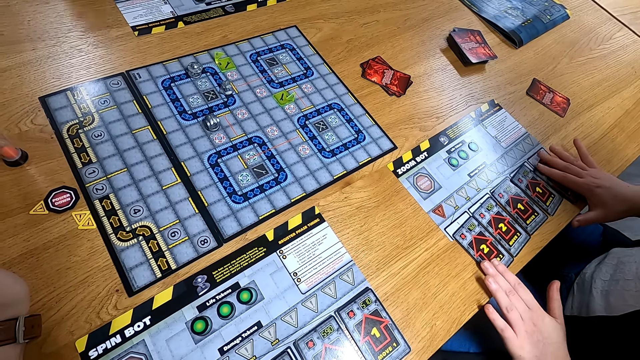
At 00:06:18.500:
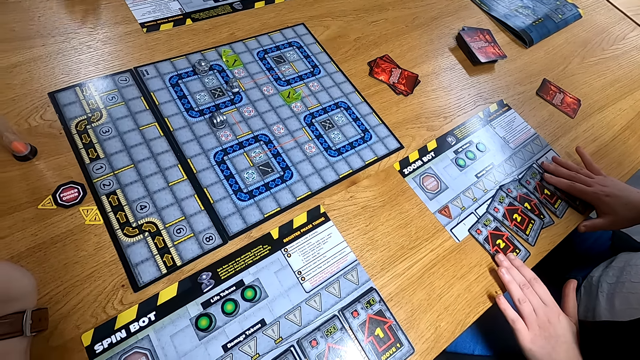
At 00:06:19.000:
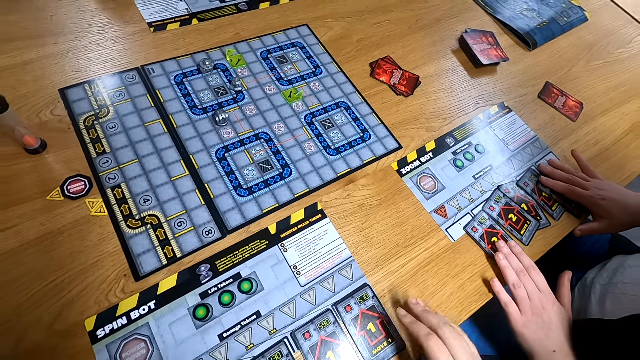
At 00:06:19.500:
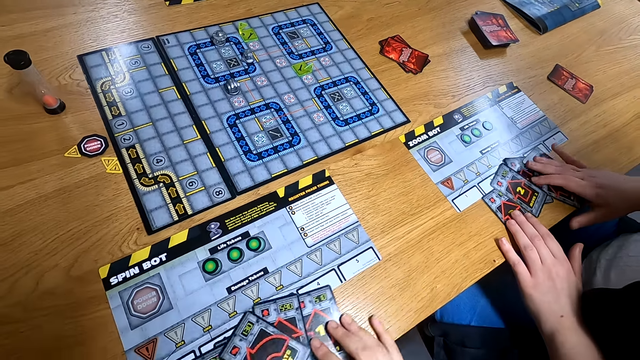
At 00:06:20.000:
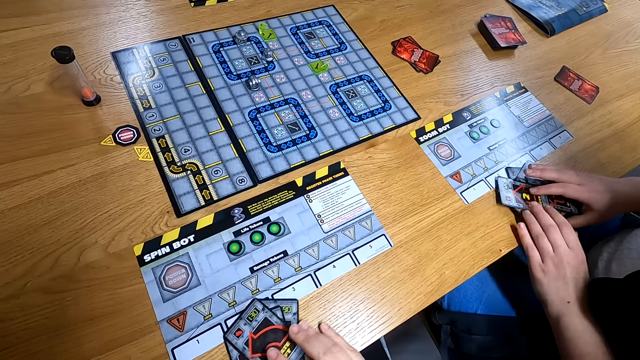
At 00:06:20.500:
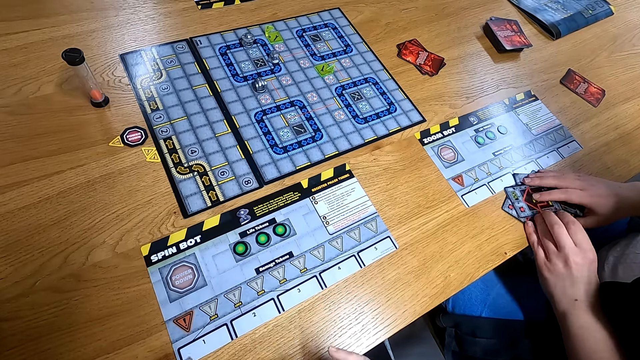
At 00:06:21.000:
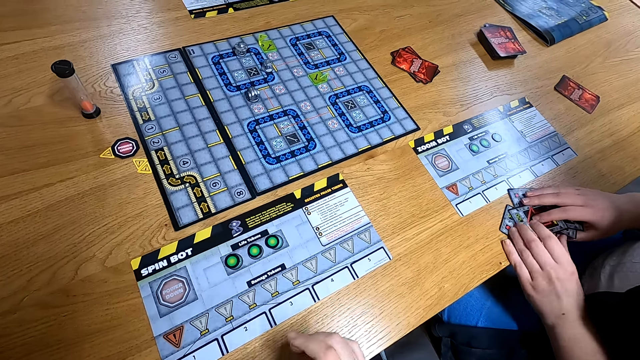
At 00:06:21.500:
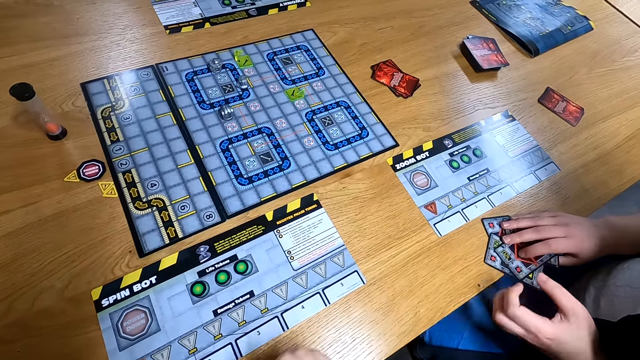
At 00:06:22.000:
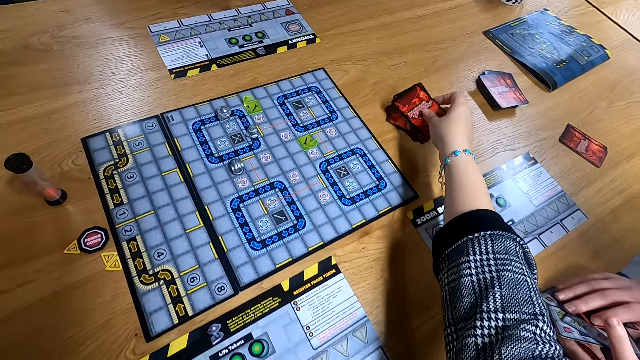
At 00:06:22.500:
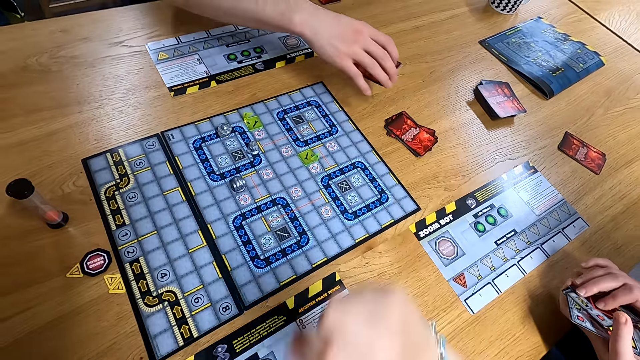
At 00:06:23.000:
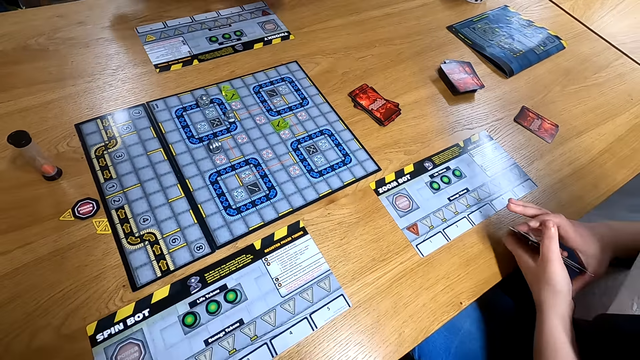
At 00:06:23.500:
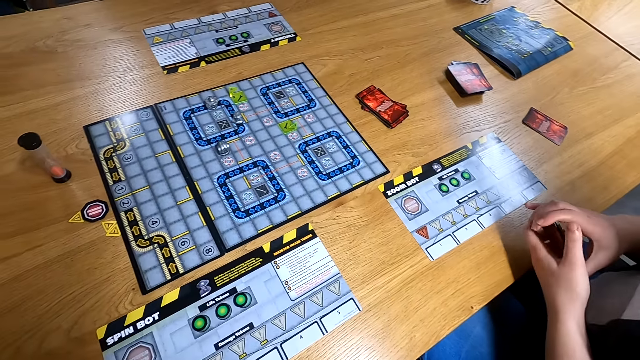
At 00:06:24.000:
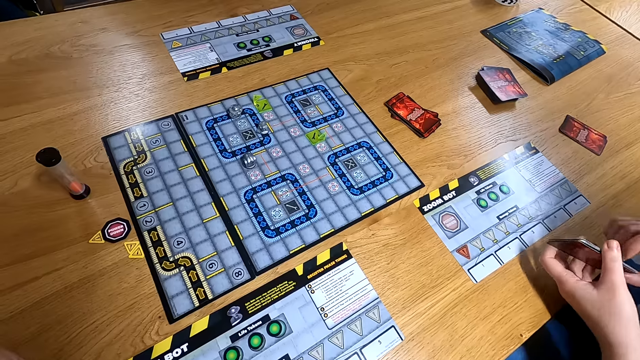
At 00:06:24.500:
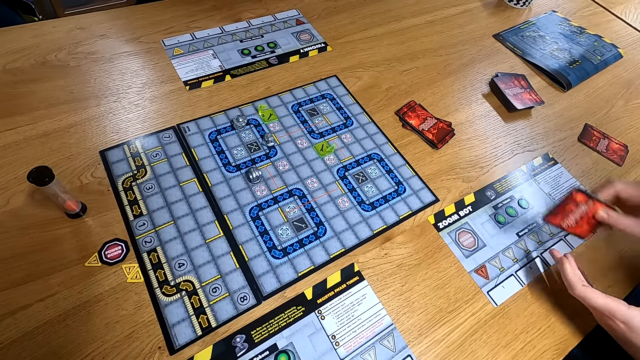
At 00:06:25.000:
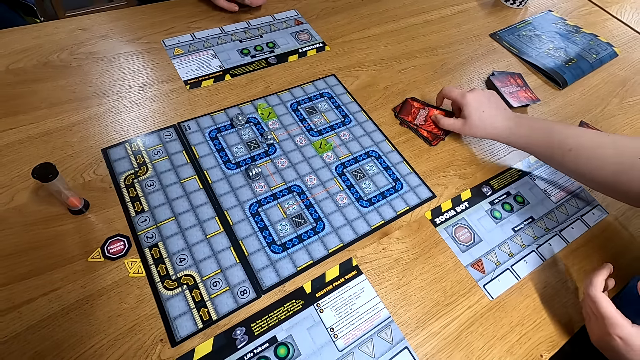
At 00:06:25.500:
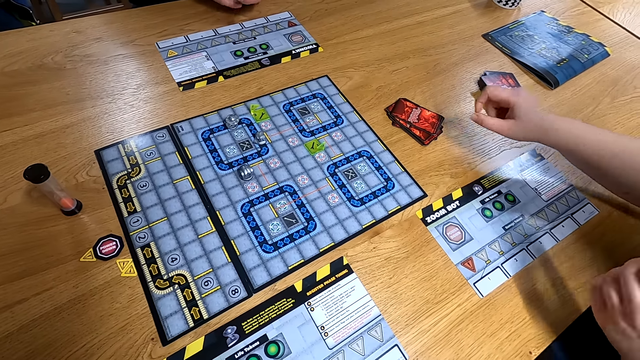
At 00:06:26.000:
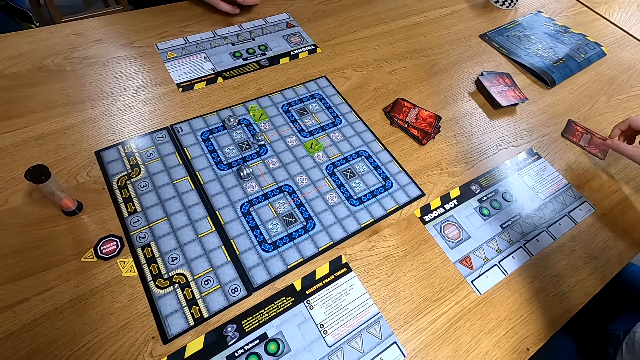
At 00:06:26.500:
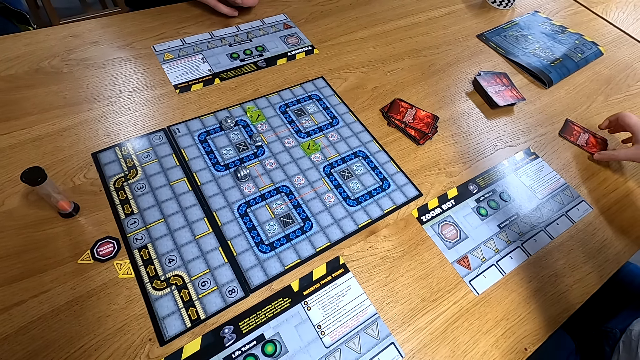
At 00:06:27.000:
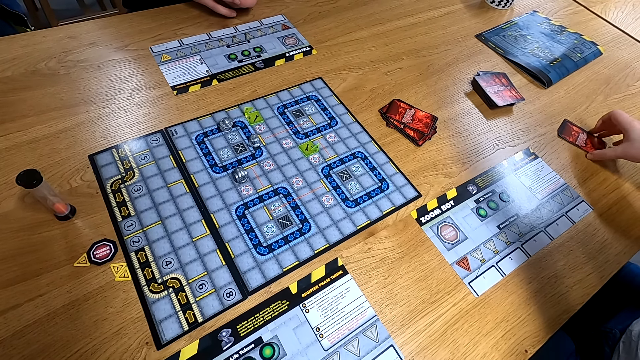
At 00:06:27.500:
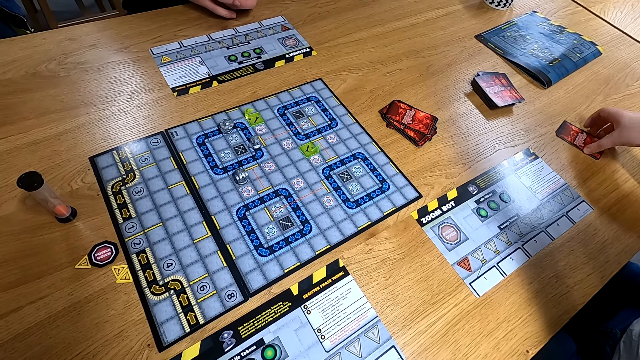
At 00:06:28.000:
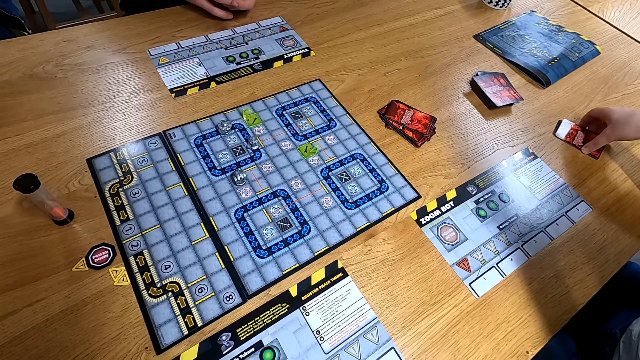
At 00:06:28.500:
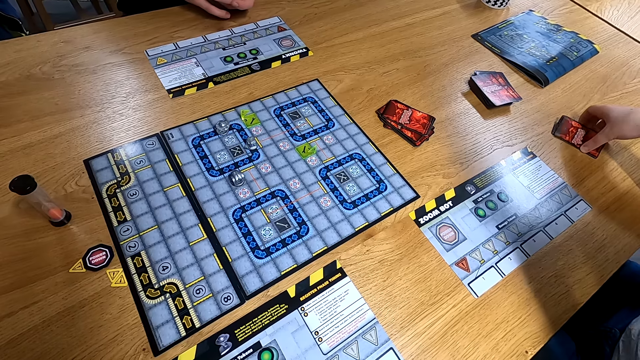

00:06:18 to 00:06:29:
The woman packs the programming cards on the player mat with both hands. The woman turns the cards. The camera wearer packs the programming cards on the player mat with both hands. She drops the programming card on a stack of programming cards on a table with her right hand. The man drops the programming card on the stack of programming cards on the table with his right hand. The woman drops the programming card on the stack of programming cards on the table with her right hand, and picks some programming card from the table with her right hand.

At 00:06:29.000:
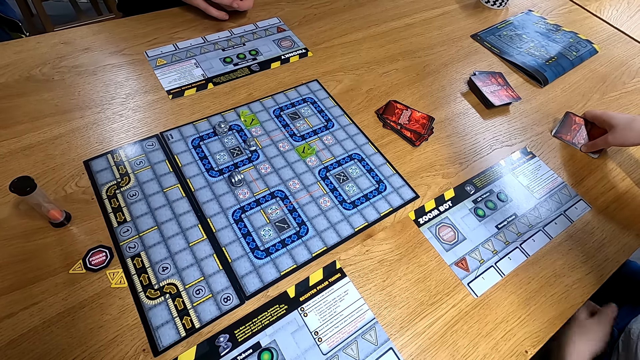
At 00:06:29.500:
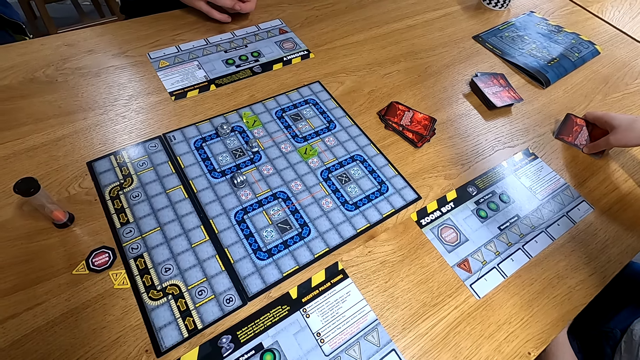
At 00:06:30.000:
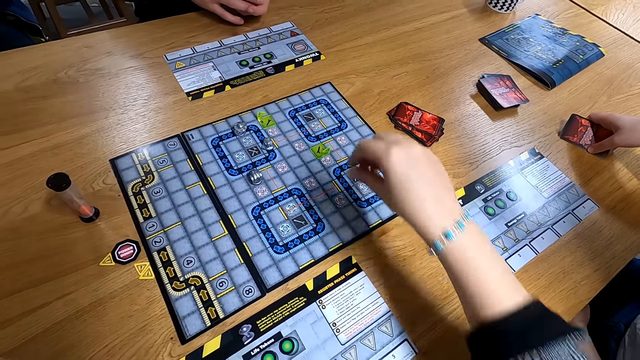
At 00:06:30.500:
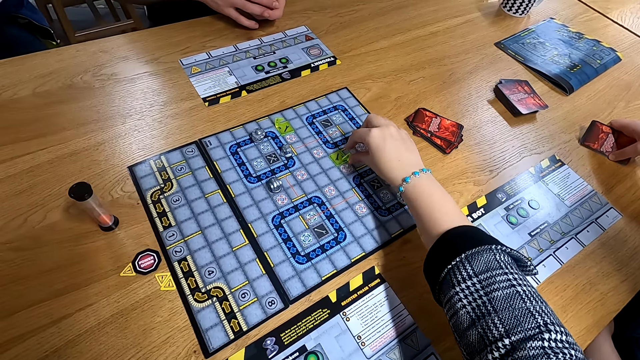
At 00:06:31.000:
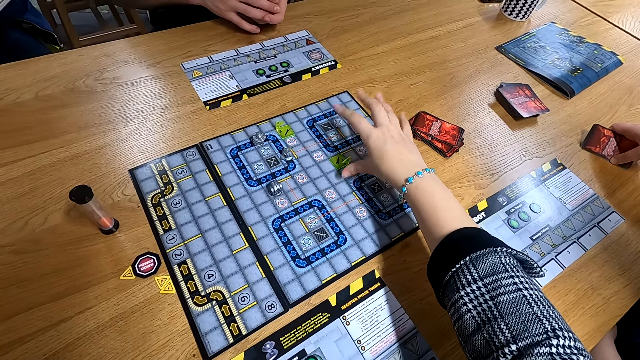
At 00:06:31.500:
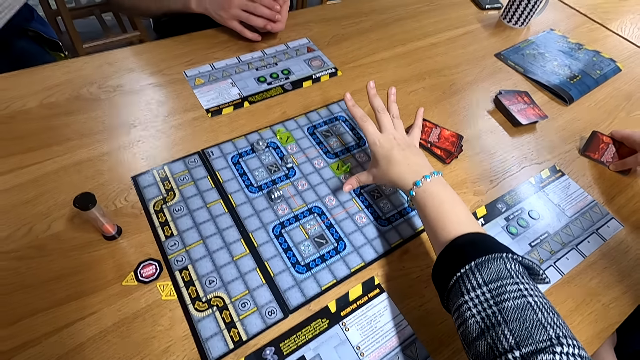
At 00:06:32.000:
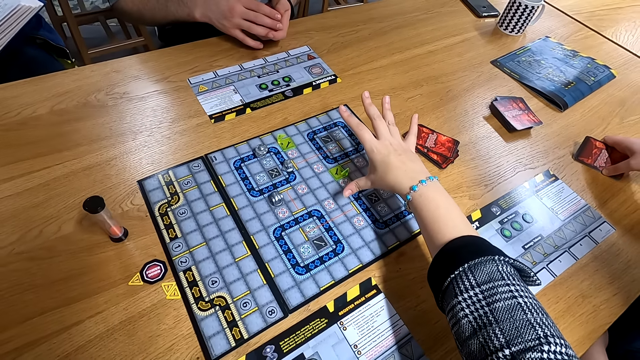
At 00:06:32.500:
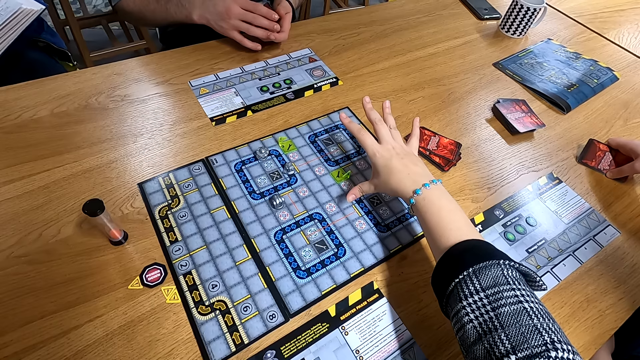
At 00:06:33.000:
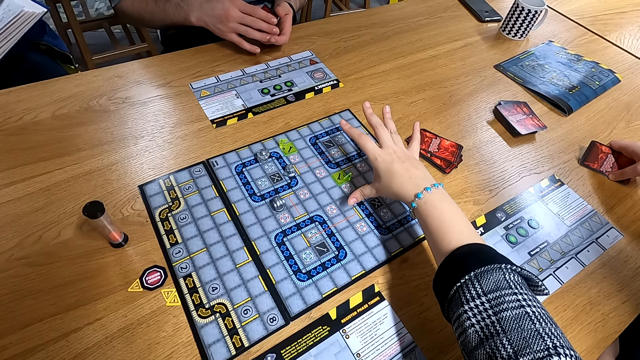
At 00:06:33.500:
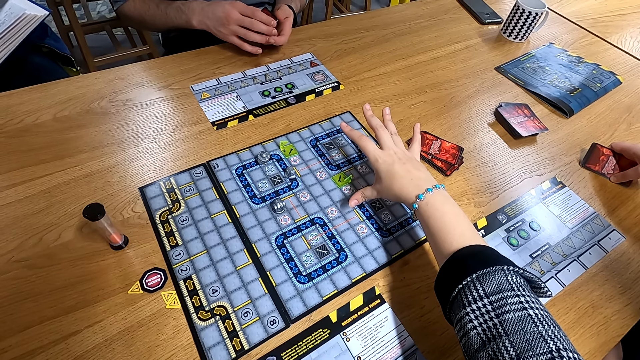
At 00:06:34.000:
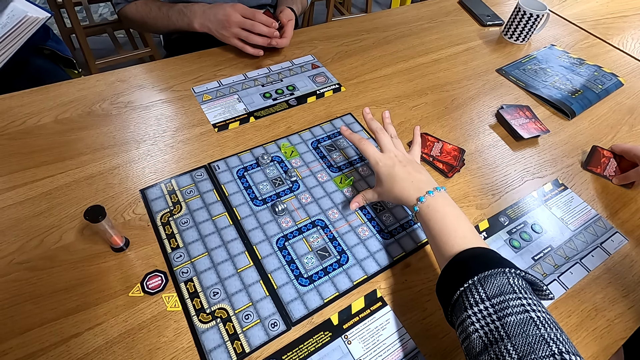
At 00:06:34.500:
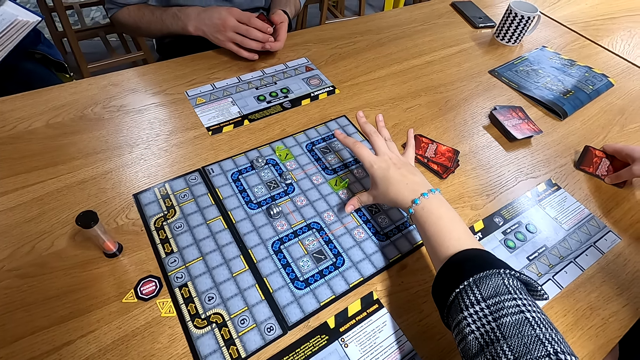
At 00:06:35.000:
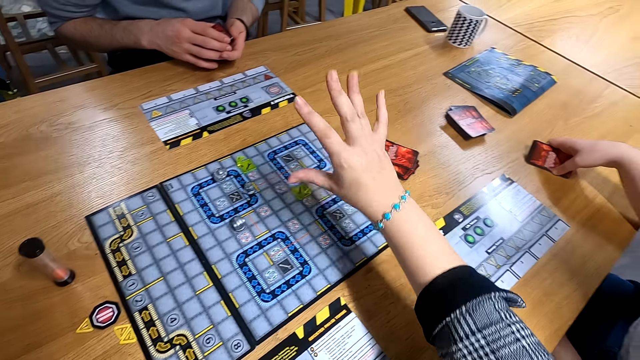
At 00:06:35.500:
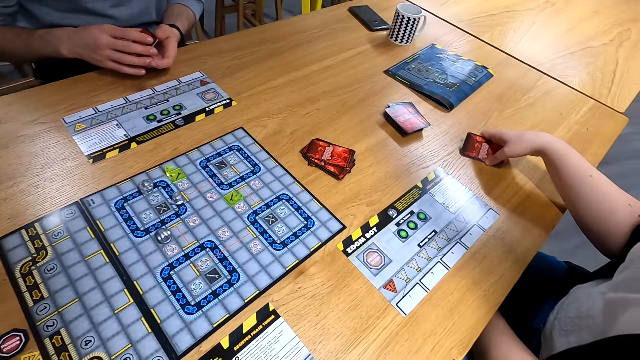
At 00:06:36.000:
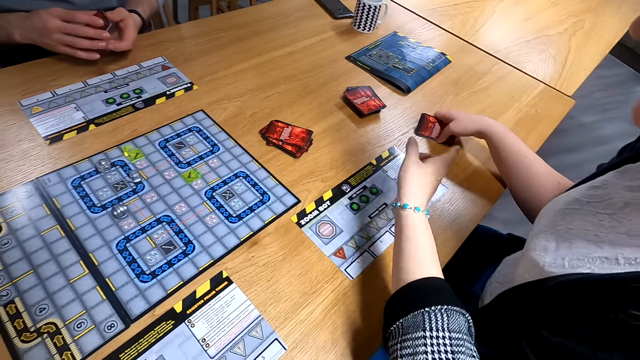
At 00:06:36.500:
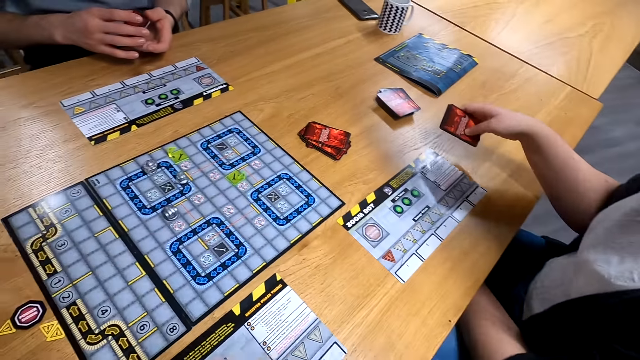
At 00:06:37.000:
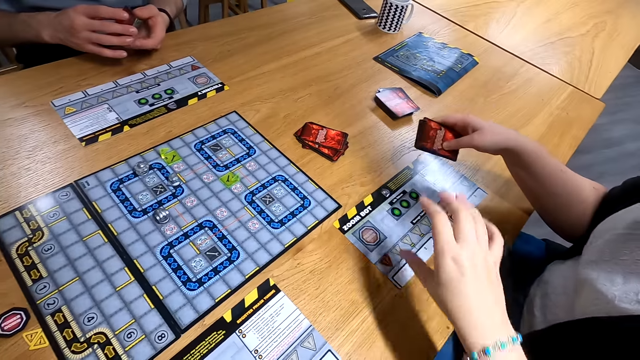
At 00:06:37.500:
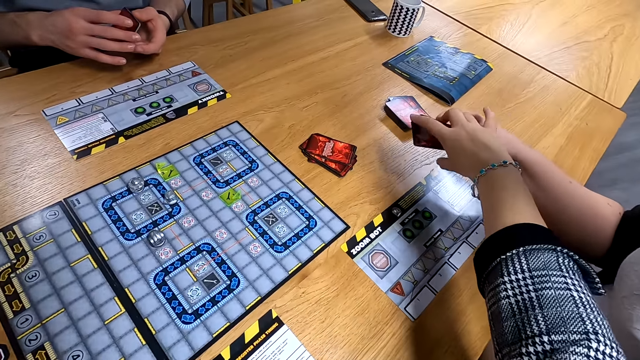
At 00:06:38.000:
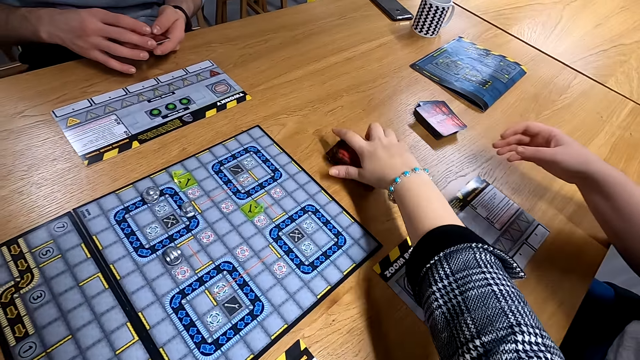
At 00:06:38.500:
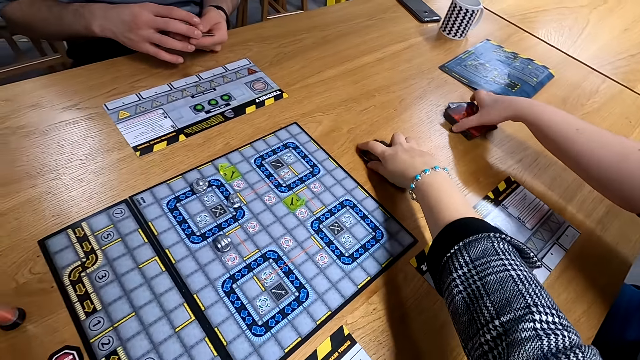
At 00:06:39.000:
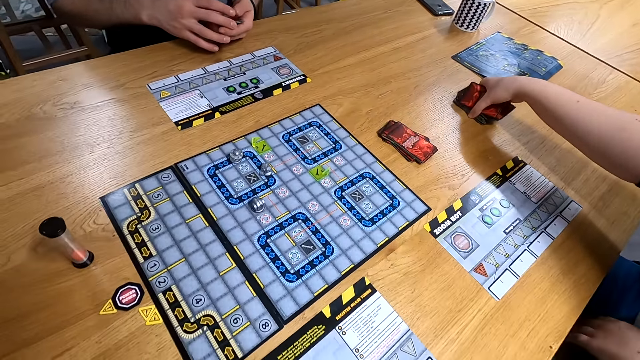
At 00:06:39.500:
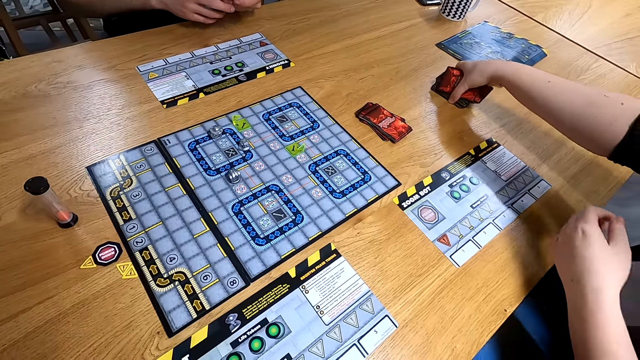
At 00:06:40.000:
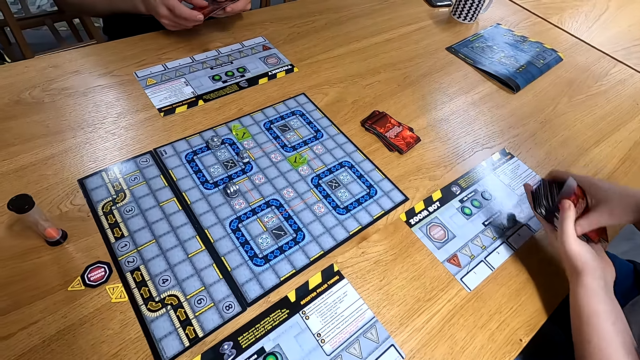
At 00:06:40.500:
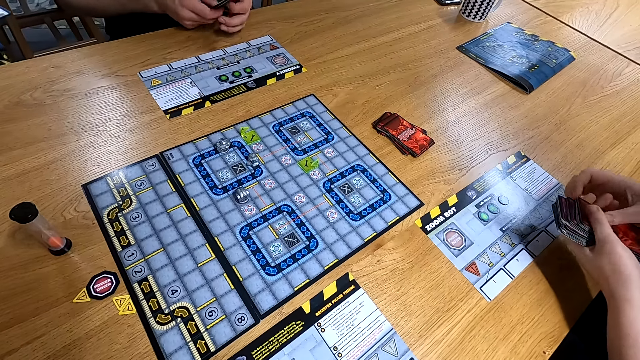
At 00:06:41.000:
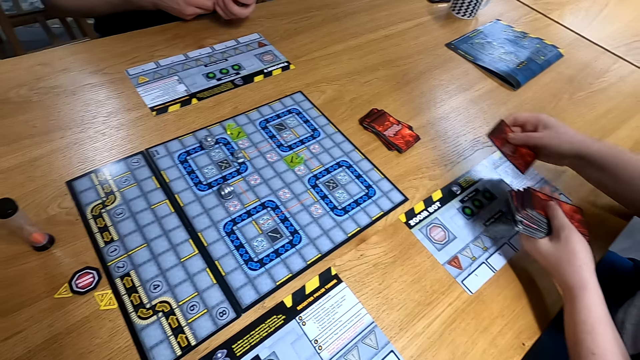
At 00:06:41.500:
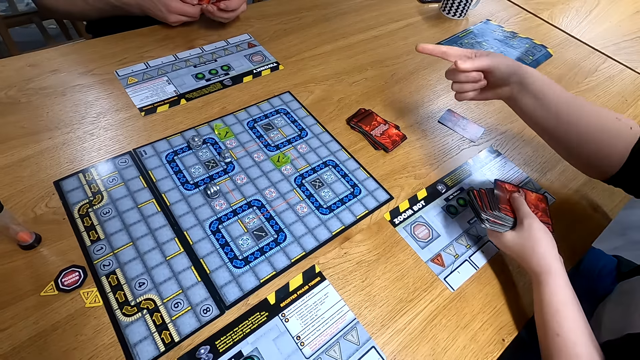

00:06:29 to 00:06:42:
The camera wearer touches a flag tag on the RoboRally board with her right hand. She turns a chess on the board. She stretches figures. She collects the programming card from the woman with her right hand. She drops the programming card on the stack of programming cards on the table with her right hand. The woman picks some programming card from the table with her right hand, holds the programming cards with both hands, and distributes the programming cards on the table with her right hand.
